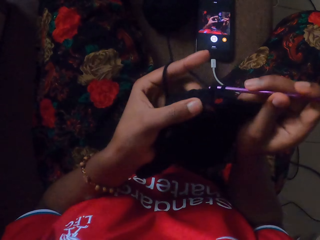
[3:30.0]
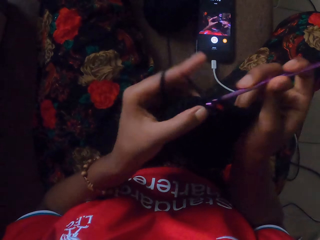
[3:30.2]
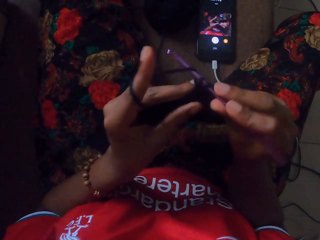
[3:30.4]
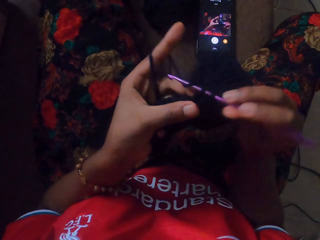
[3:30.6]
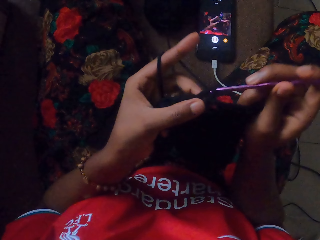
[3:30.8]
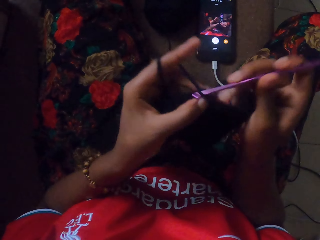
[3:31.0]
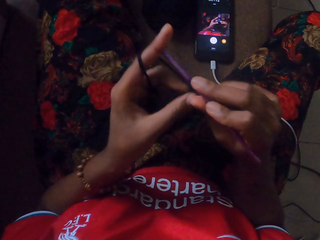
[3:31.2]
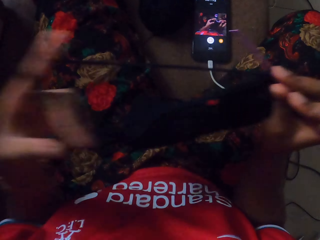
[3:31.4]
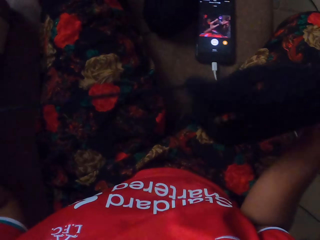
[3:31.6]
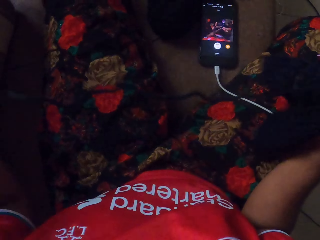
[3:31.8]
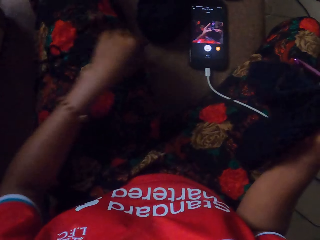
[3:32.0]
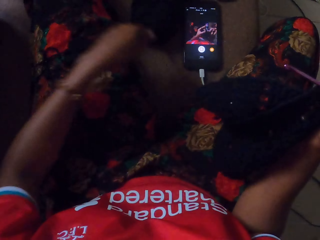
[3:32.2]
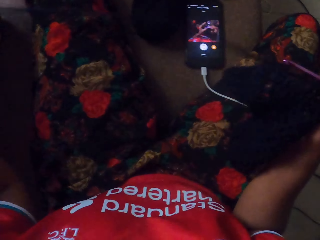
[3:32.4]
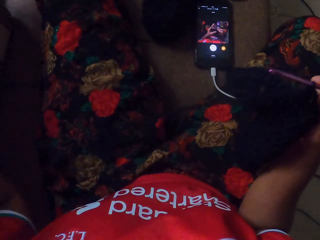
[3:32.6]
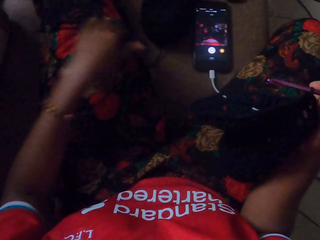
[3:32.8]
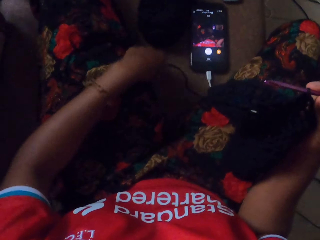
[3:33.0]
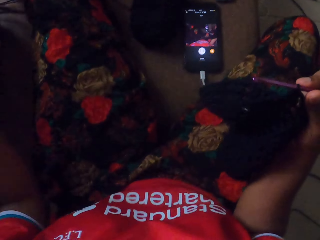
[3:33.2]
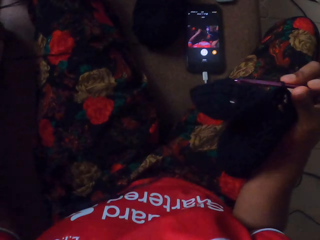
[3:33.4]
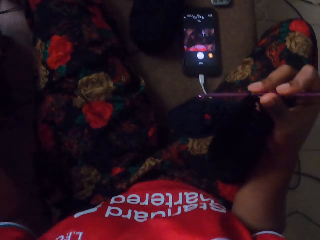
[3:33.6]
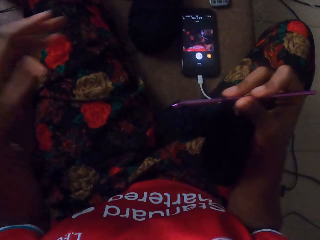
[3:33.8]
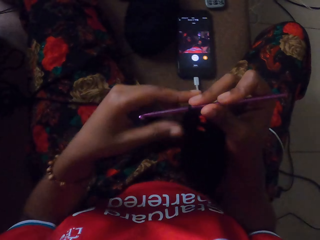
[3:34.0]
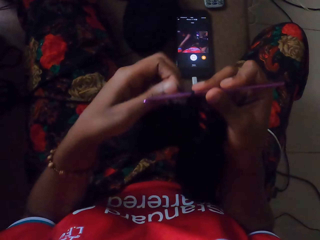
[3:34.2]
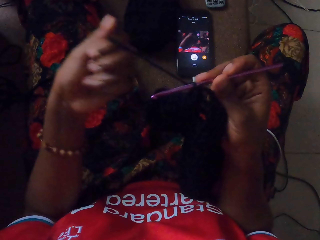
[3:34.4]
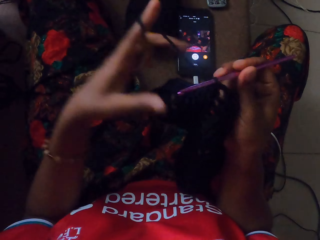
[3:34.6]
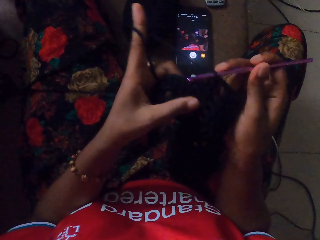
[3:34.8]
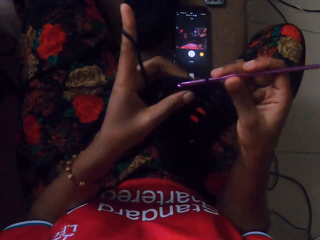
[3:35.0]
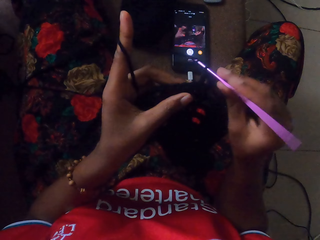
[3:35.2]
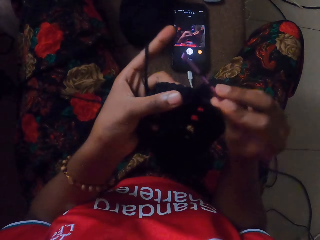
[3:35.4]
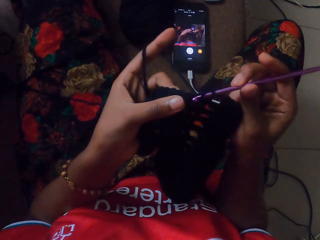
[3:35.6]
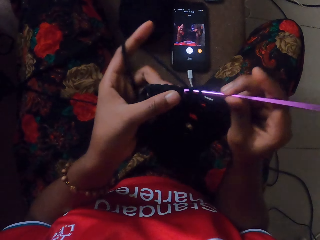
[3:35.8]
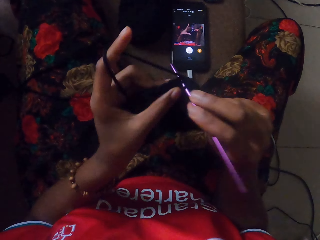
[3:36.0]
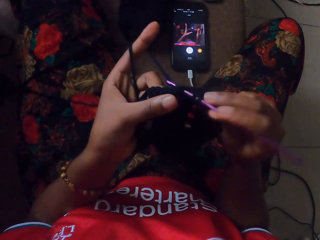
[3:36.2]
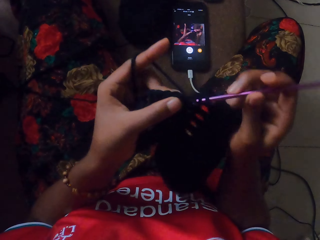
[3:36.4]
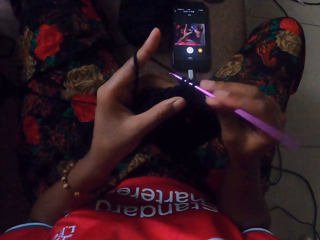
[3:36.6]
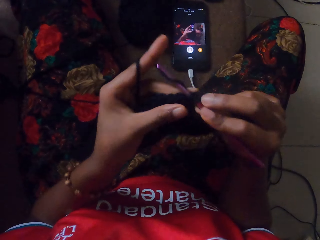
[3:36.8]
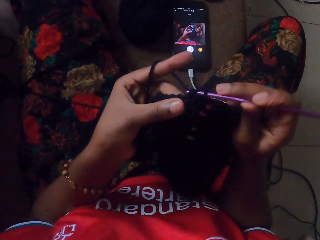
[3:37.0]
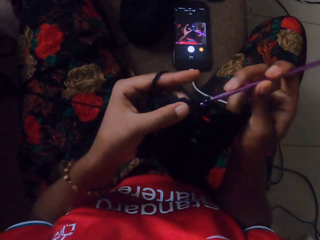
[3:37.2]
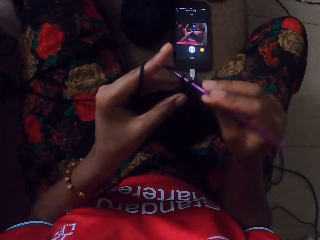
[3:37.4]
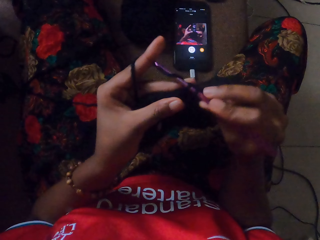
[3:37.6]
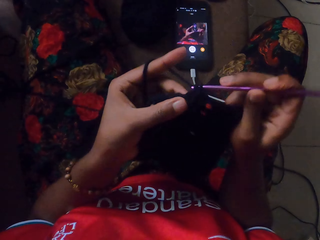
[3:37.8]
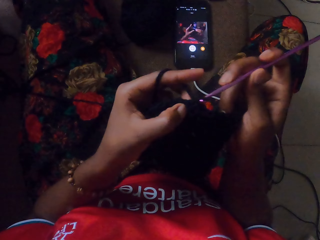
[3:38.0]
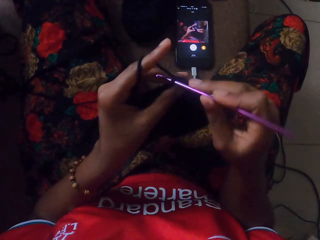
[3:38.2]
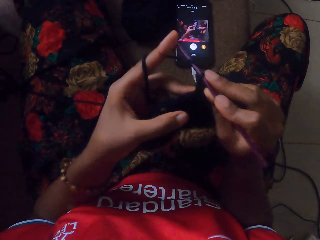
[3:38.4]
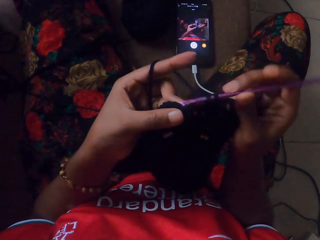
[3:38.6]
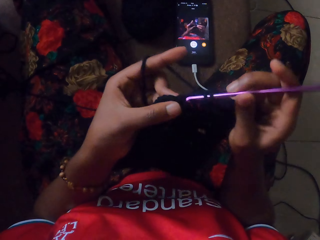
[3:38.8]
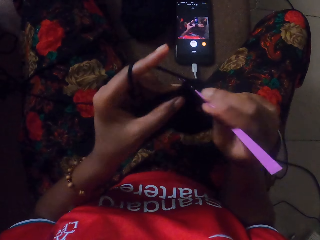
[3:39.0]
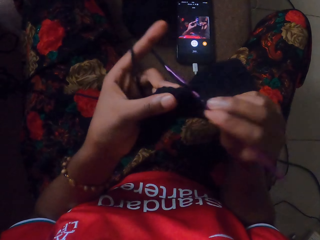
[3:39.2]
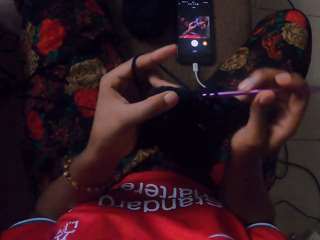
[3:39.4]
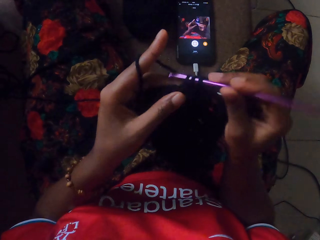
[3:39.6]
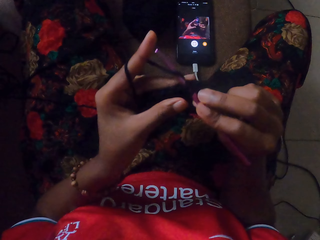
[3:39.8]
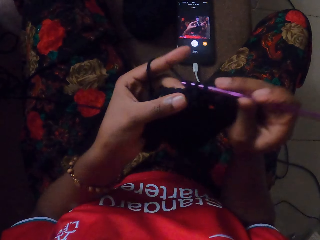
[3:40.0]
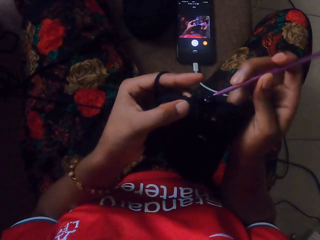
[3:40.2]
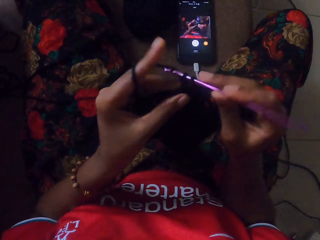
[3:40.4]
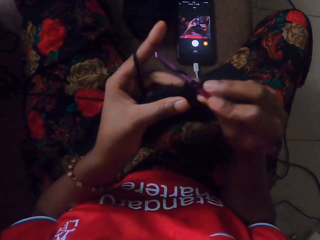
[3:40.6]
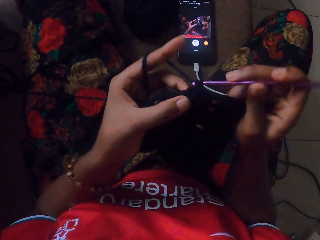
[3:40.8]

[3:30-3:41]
The camera wearer draws the yarn strand with her left hand from the pack of yarn on the floor. She pulls the yarn strand from the pack of yarn on the floor with her left hand. She rolls the yarn on her finger. She crochets the yarn in her left hand with the crochet hook in her right hand.

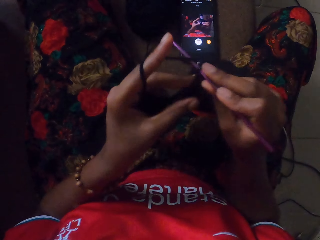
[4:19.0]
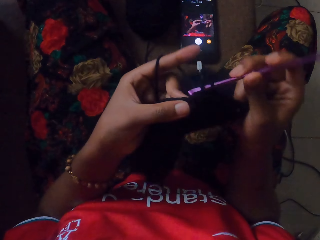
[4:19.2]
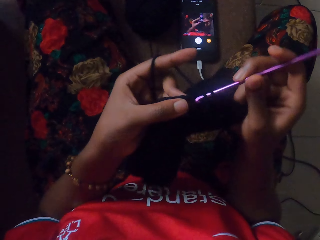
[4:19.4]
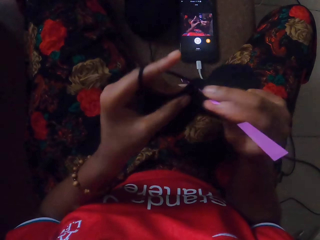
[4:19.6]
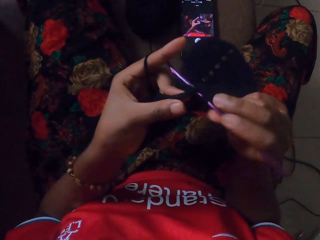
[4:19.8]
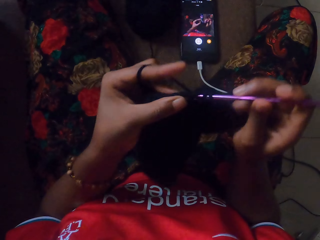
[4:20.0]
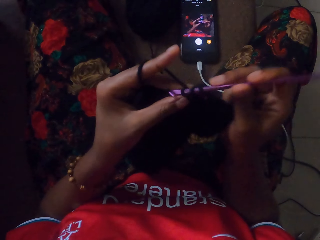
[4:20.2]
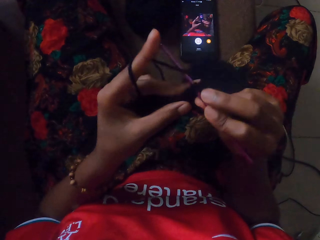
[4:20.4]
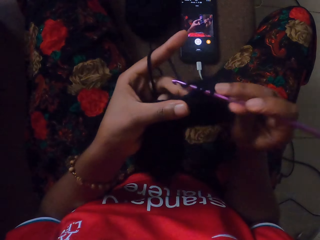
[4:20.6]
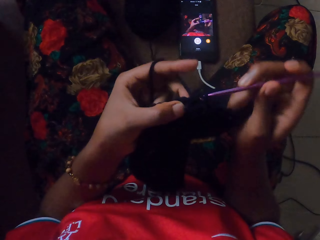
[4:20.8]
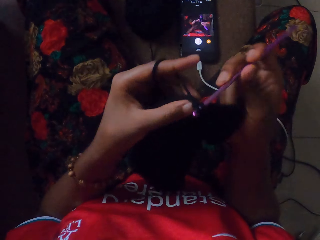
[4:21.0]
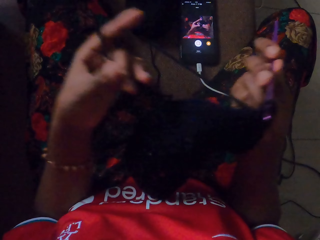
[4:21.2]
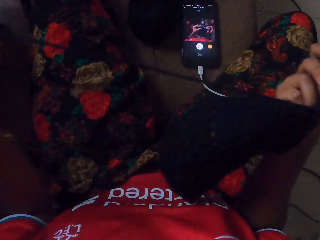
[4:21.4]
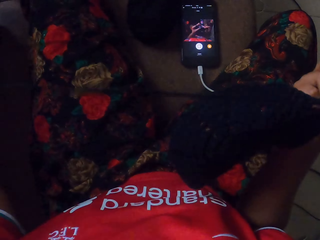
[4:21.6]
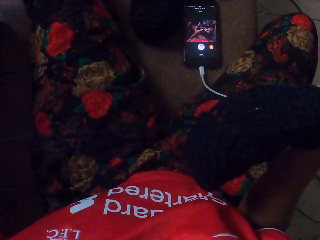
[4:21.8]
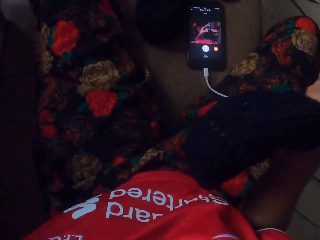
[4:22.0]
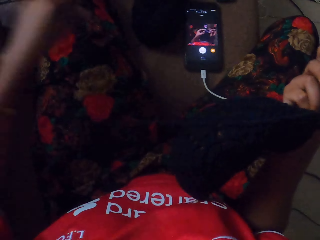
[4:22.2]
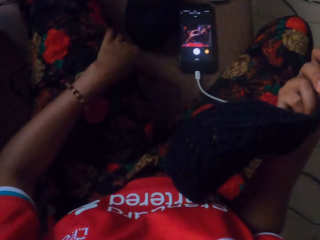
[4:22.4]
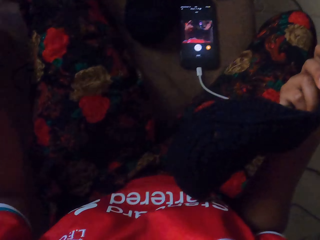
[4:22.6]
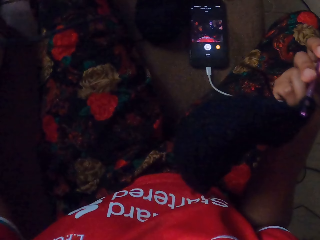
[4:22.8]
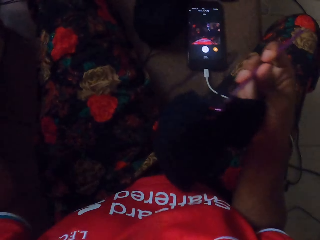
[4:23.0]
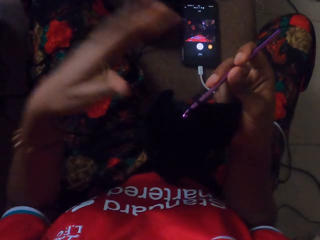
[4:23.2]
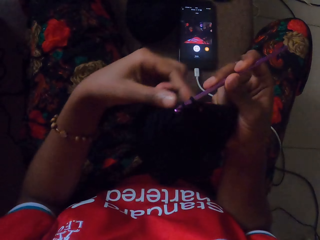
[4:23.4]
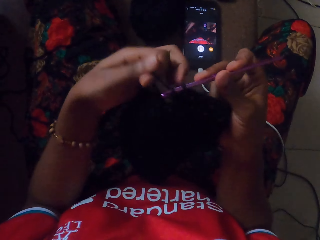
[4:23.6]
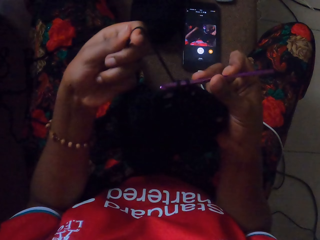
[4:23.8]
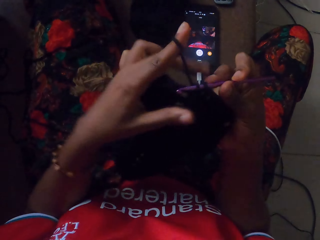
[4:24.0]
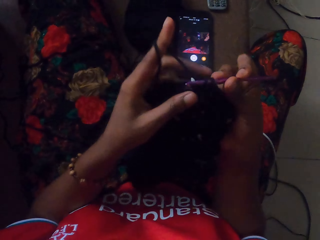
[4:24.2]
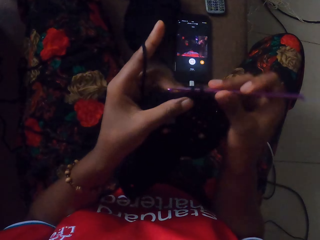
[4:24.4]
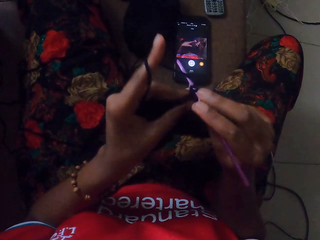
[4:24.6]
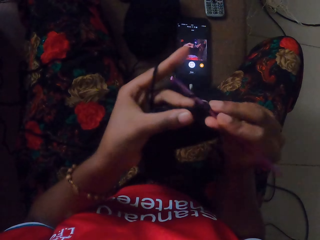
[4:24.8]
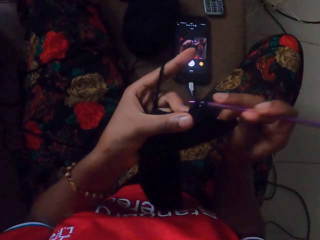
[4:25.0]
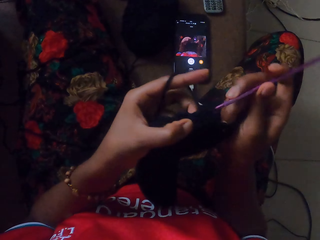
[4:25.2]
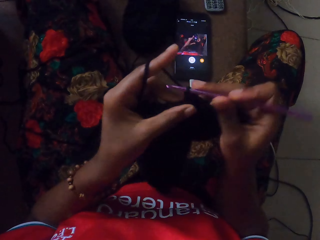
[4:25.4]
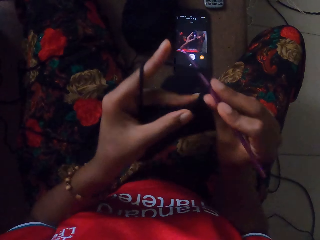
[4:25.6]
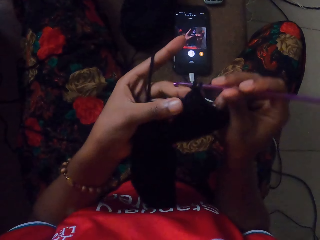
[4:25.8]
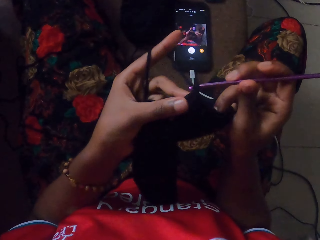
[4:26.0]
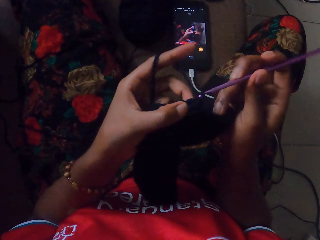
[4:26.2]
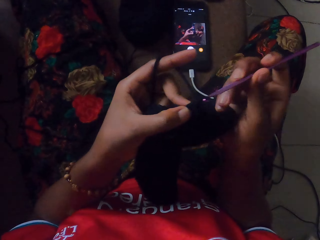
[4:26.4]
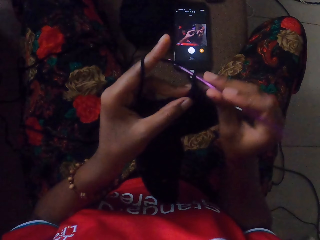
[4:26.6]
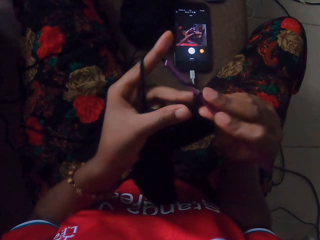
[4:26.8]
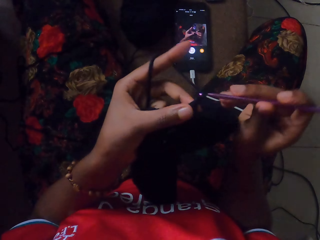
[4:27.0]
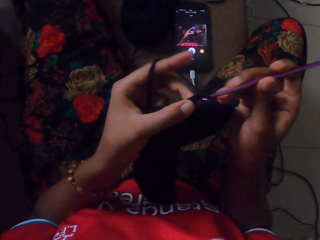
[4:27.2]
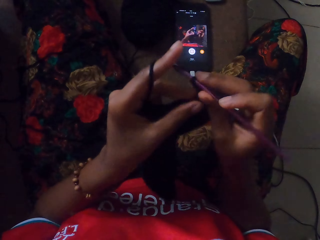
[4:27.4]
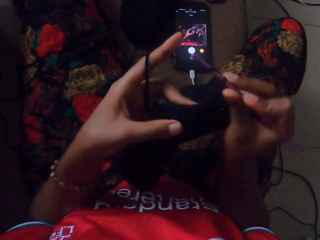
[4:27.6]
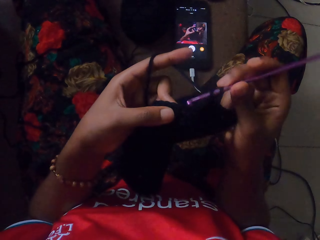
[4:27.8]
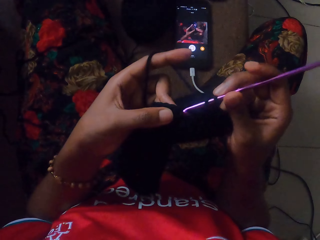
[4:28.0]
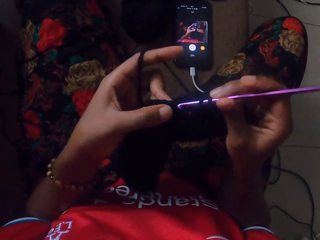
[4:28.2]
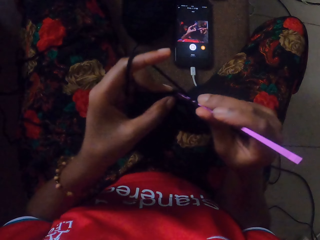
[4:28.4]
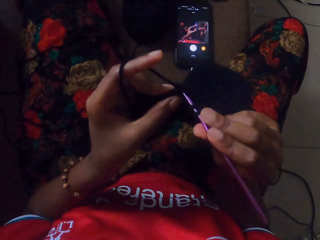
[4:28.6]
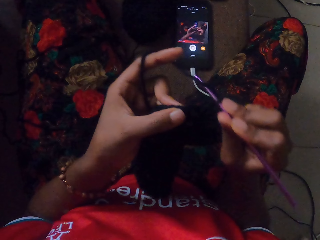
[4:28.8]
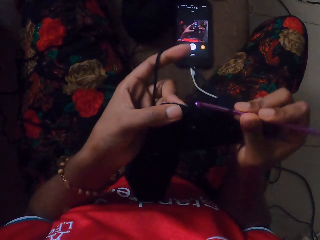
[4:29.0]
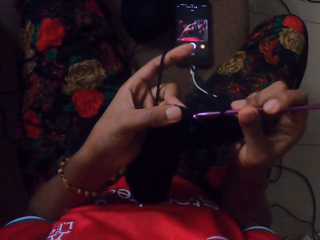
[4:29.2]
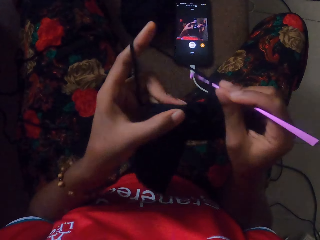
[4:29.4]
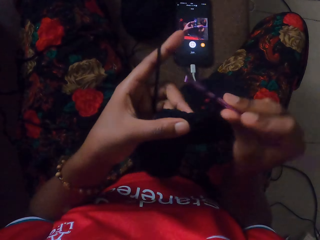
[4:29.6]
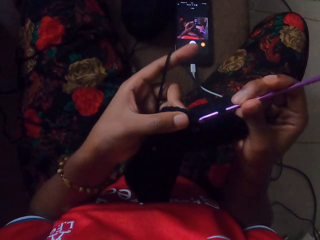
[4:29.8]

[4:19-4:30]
The camera wearer passes the crocheted yarn in her left hand to her right hand. She draws the yarn strand with her left hand from the pack of yarn on the floor. She pulls the yarn strand from the pack of yarn on the floor with her left hand. She rolls the yarn on her finger. She holds the crocheted yarn with her left hand. She crochets the yarn in her left hand with the crochet hook in her right hand.
